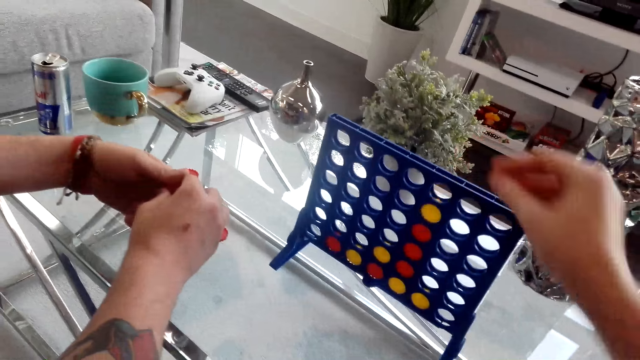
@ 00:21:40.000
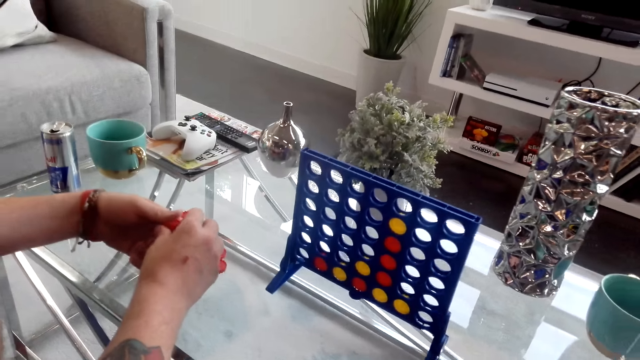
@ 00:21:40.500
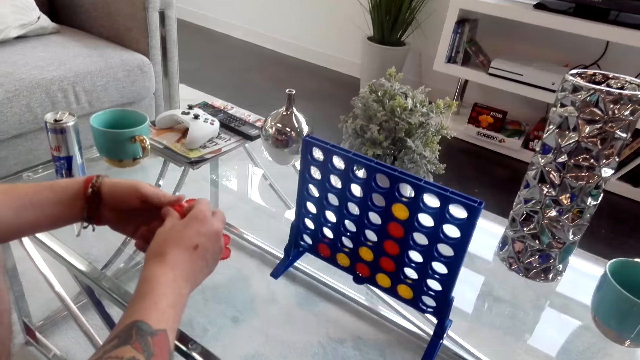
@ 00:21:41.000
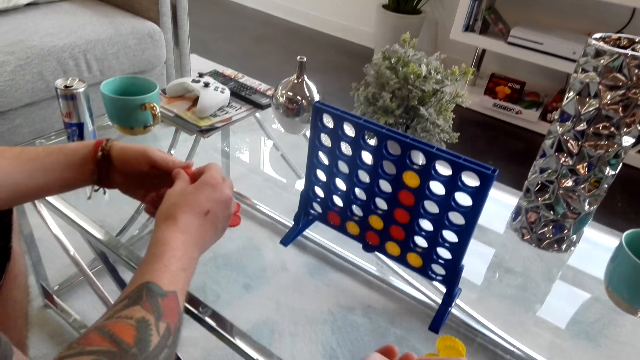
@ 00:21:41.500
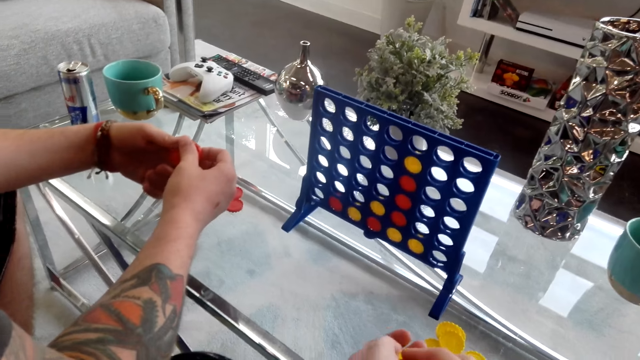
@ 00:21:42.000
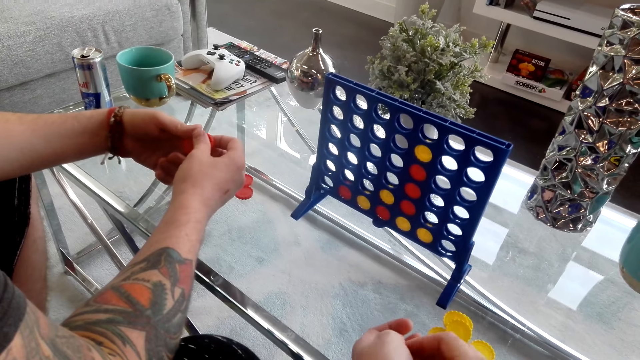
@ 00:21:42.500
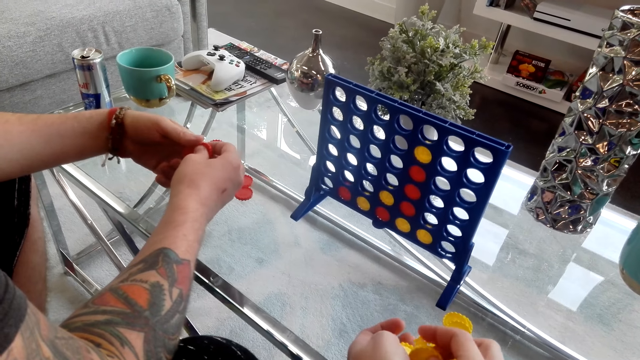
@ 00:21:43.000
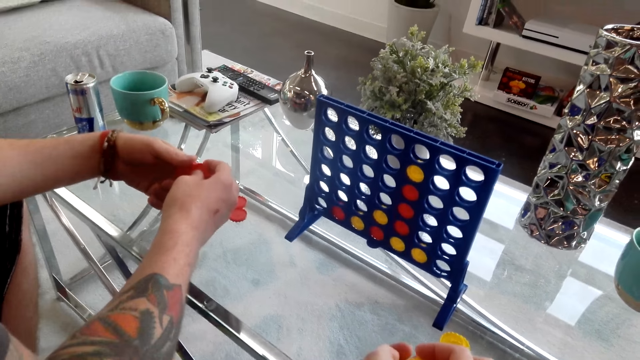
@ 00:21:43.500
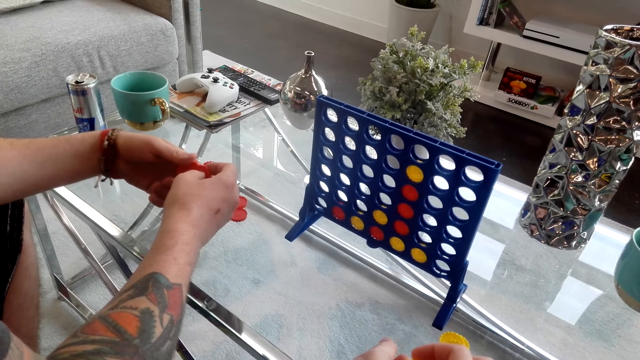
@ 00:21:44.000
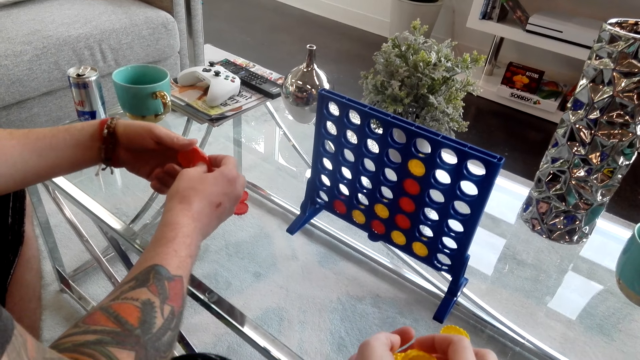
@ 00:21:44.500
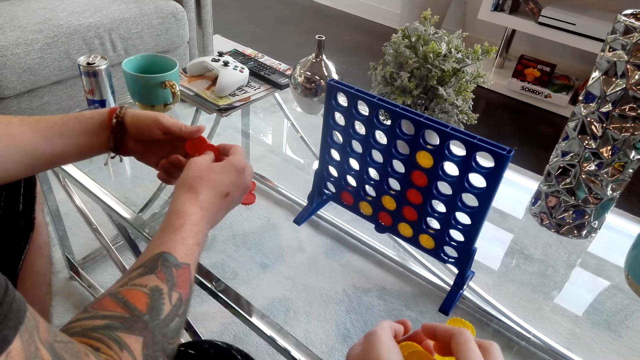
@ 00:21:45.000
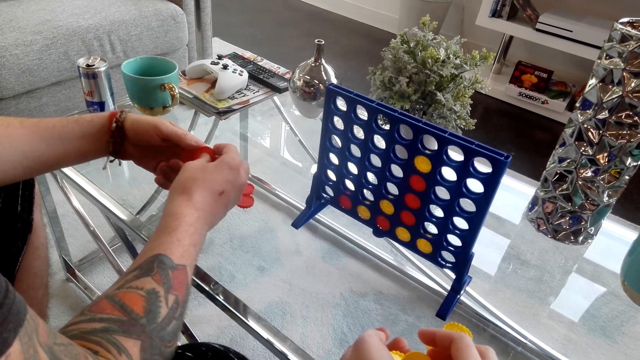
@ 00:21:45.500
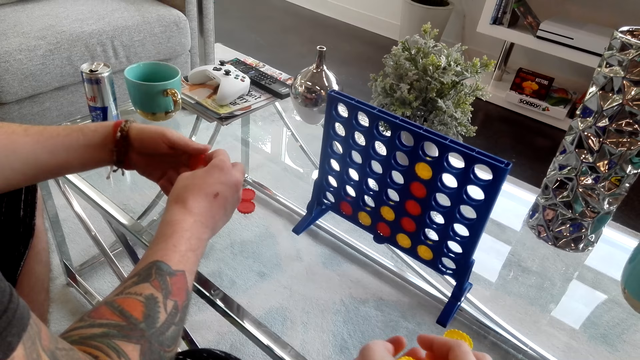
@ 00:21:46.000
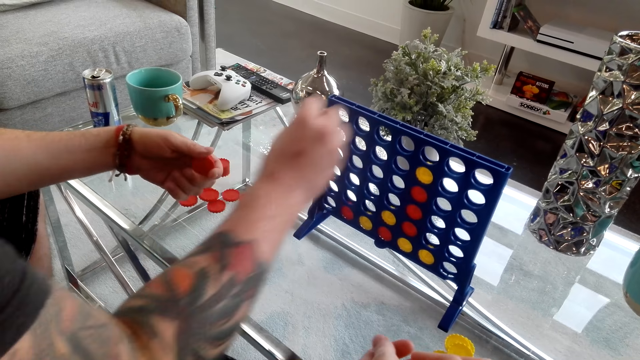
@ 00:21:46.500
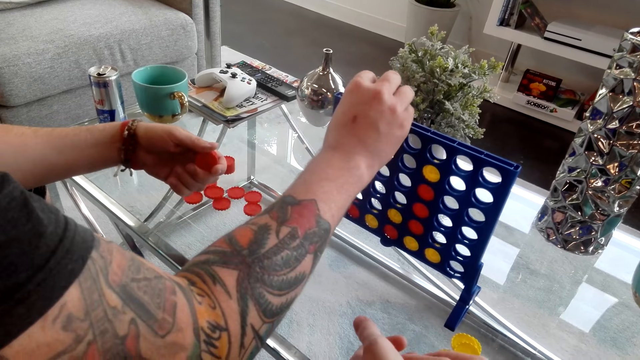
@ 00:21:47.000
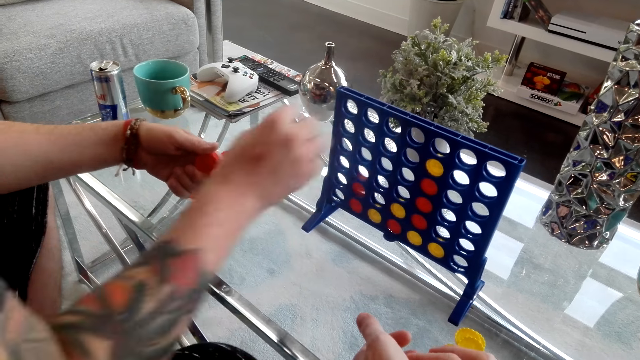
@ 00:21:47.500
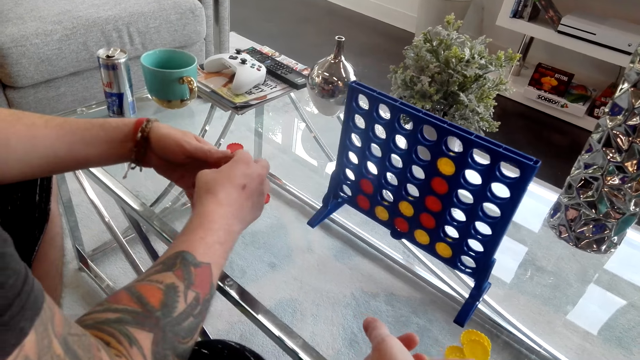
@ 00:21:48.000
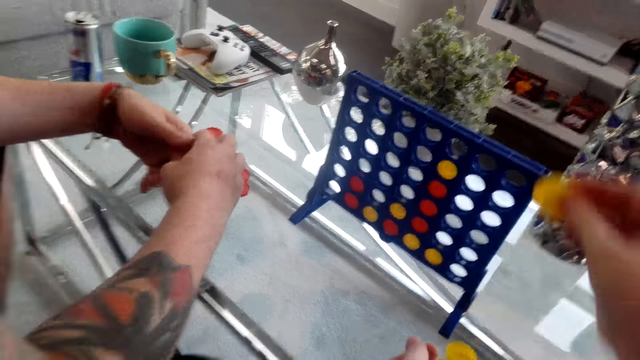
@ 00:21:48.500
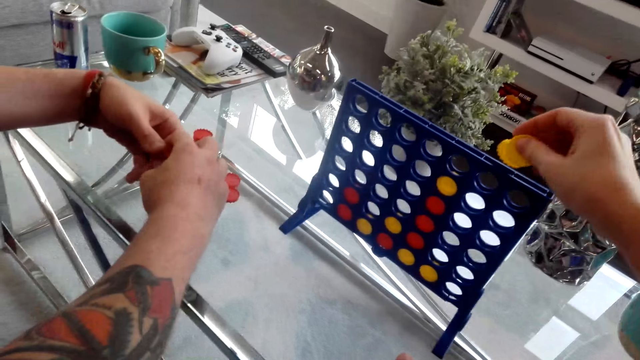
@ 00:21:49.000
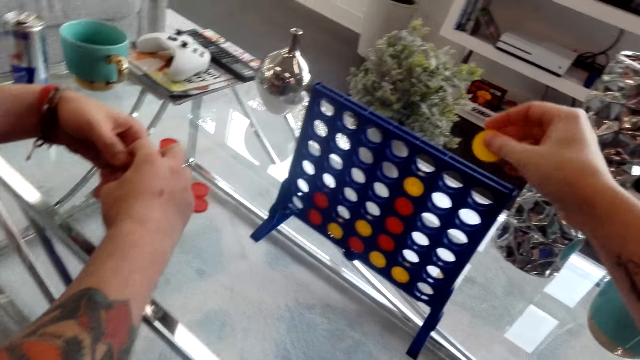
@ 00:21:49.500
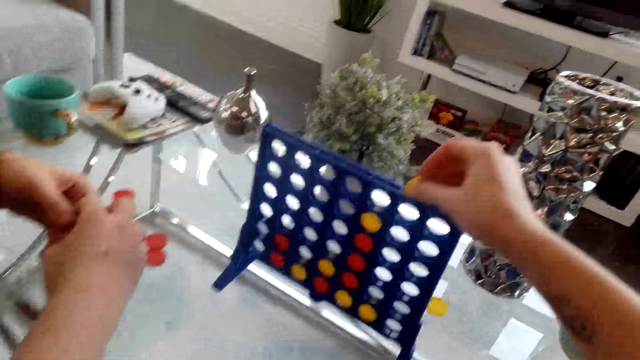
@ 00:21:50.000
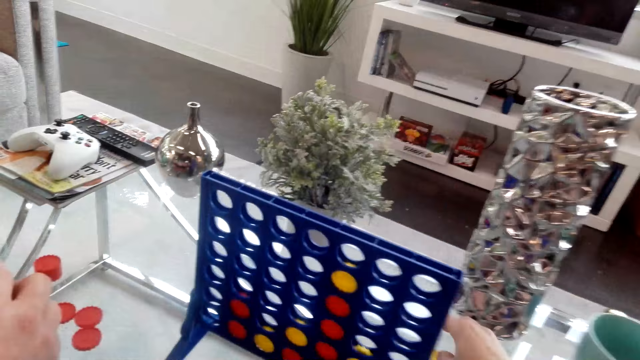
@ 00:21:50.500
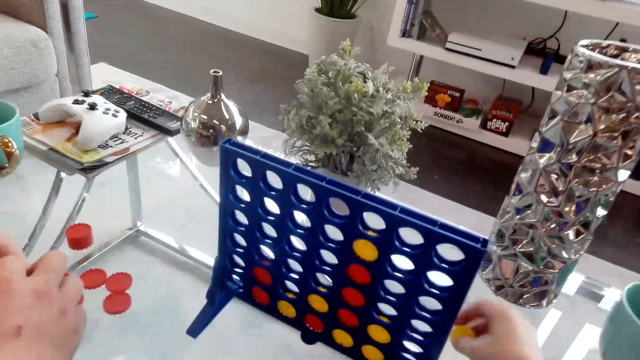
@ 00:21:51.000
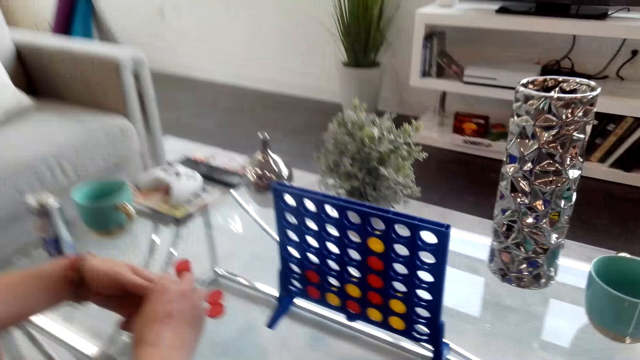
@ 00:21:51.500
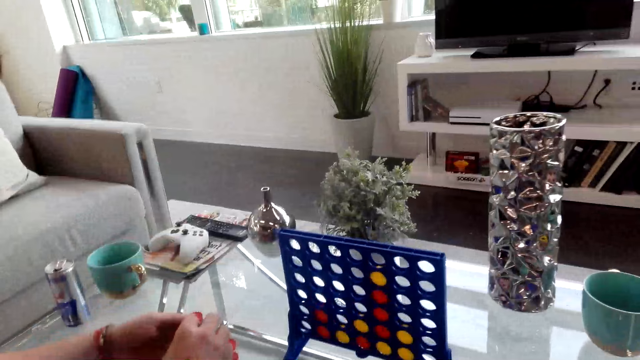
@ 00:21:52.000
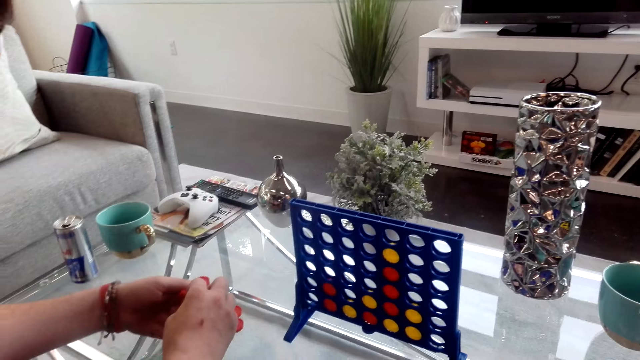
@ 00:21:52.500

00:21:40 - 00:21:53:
A person plays the Candyland board game. The camera wearer puts the yellow plastic chips in the bingo board game. The person puts the red plastic chips in the bingo board game. The camera wearer plays the Candyland board game. They drop the yellow plastic chips on the table. The person plays the Candyland board game. The camera wearer picks the yellow plastic chip from the table.

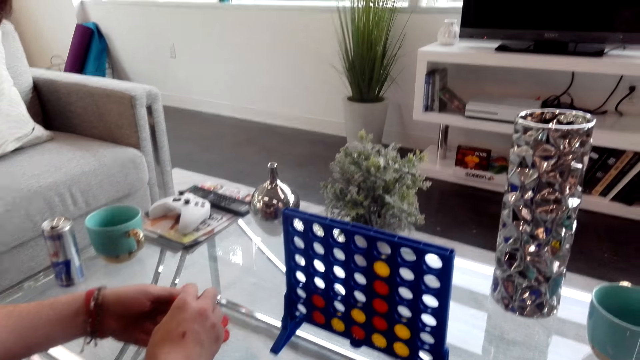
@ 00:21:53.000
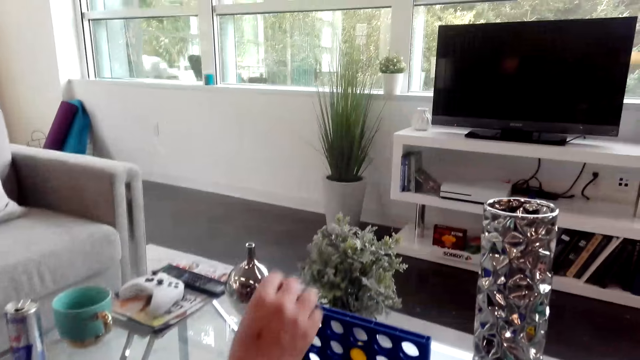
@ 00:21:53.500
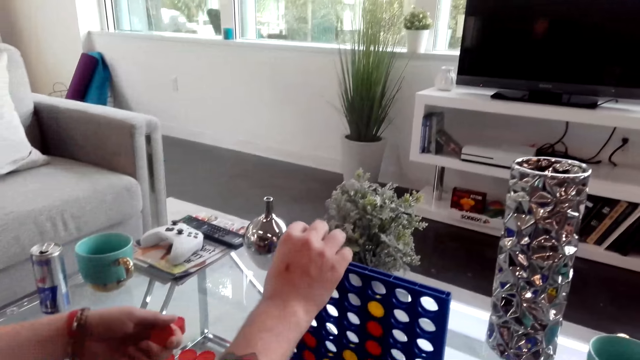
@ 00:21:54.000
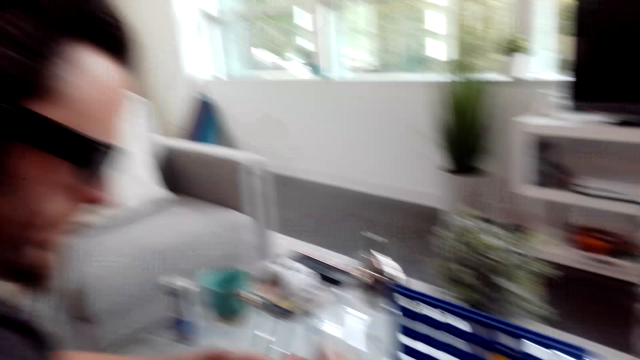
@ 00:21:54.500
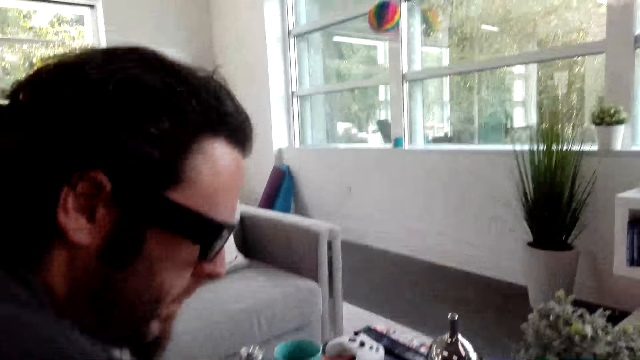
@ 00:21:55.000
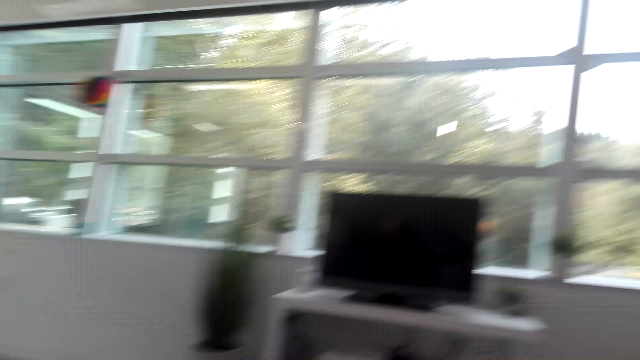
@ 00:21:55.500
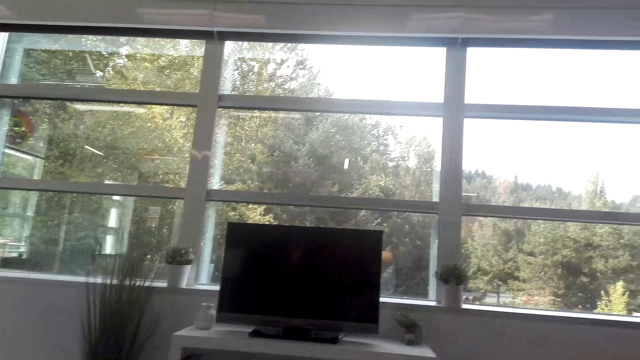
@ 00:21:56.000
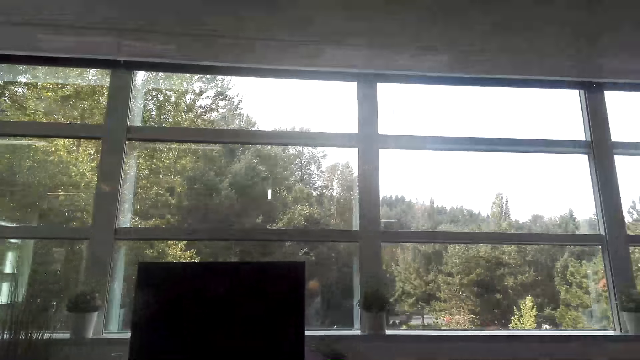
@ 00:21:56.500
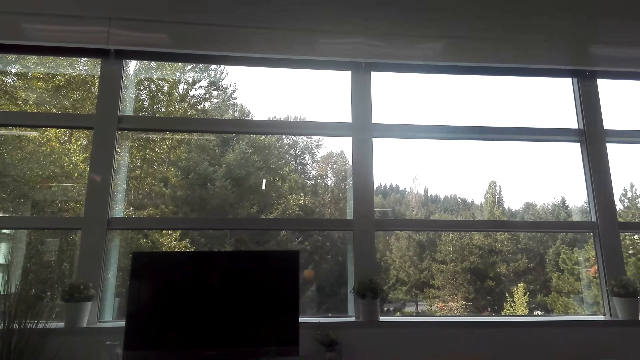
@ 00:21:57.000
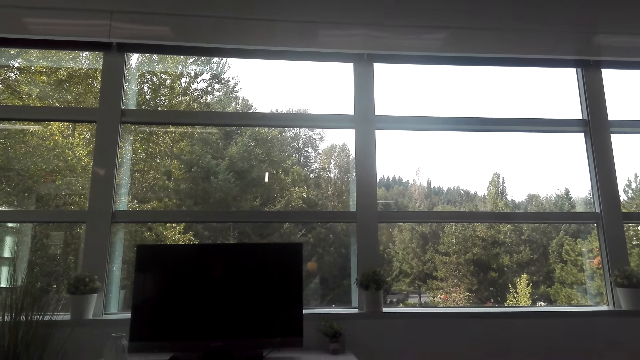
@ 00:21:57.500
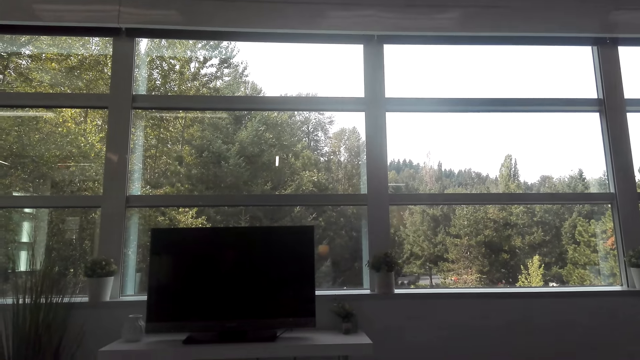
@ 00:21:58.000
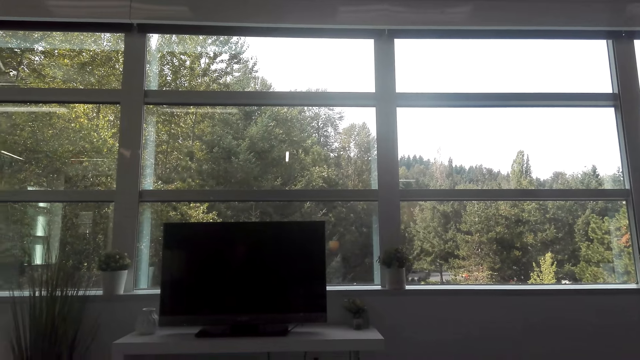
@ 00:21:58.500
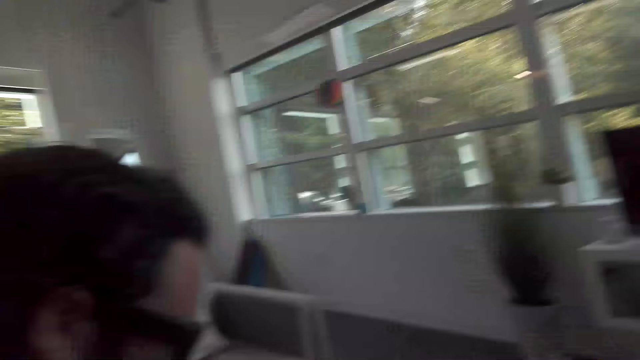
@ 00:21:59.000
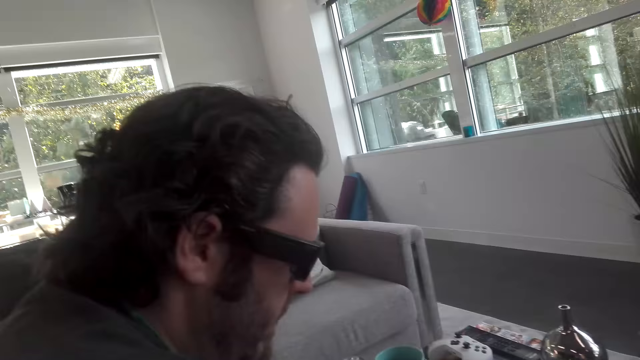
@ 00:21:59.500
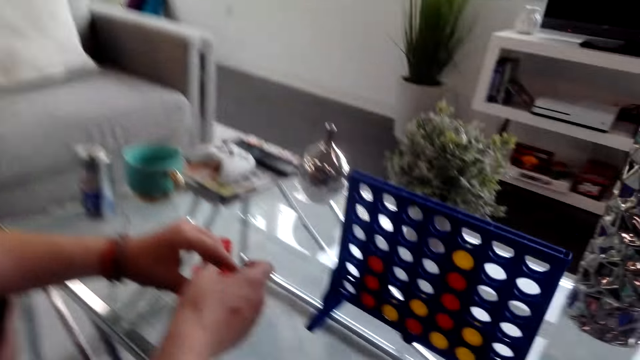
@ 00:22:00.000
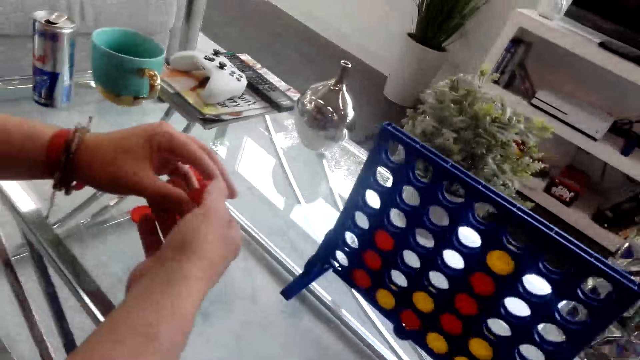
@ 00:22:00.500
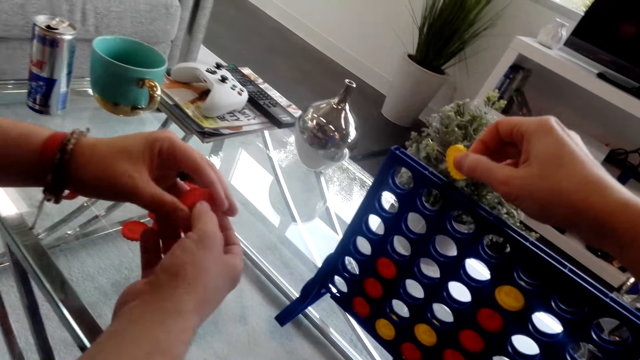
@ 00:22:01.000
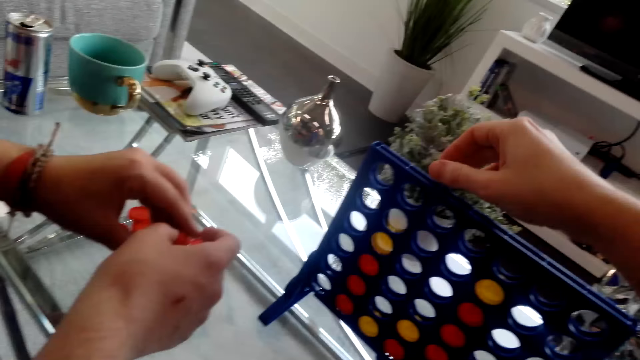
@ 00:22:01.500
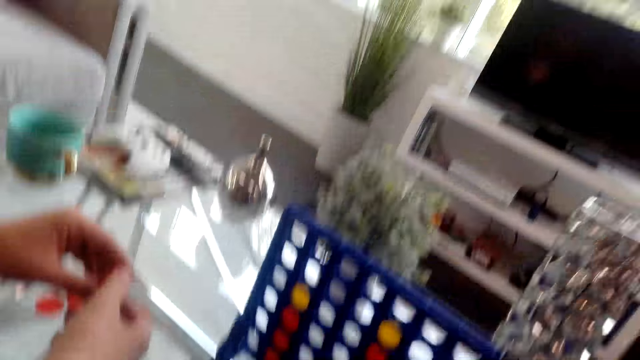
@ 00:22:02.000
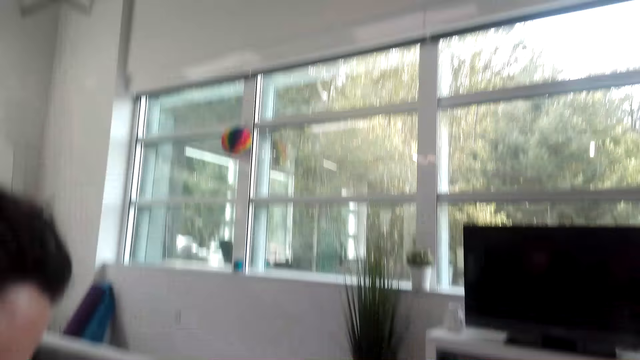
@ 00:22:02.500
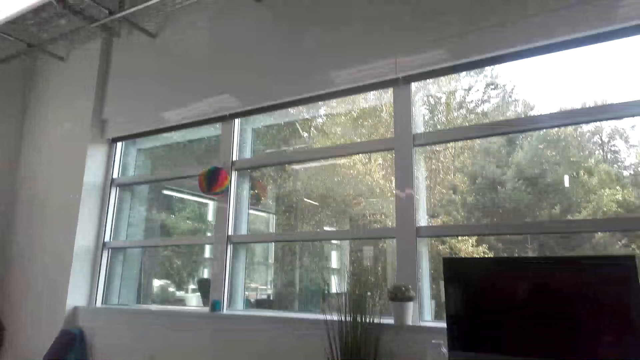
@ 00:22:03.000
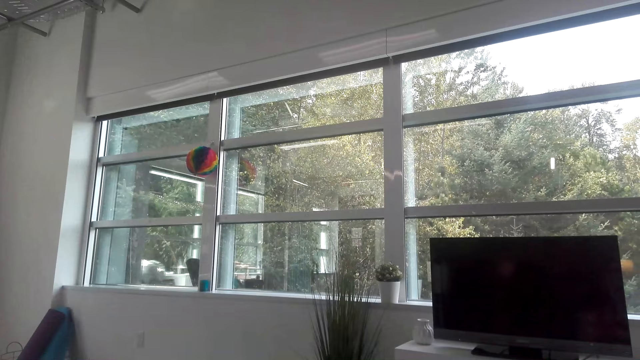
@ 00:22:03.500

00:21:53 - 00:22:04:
A person puts the red plastic chips in the bingo board game. The camera wearer plays the Candyland board game. They converse with the person. They look around the window. They put the yellow plastic chips in the bingo board game. The person plays the Candyland board game.
